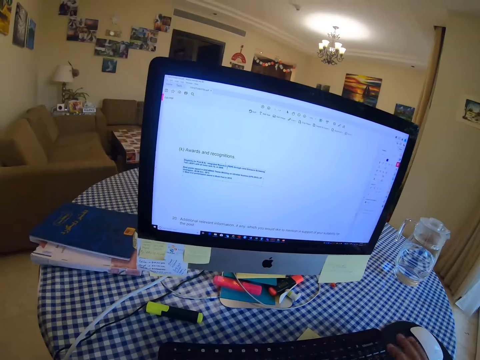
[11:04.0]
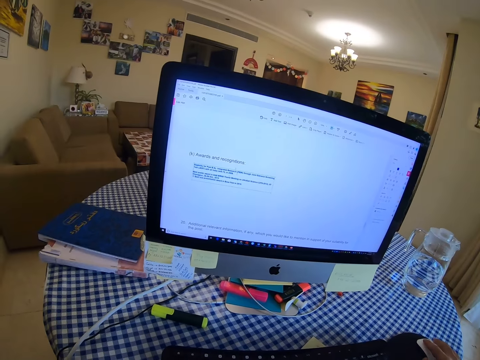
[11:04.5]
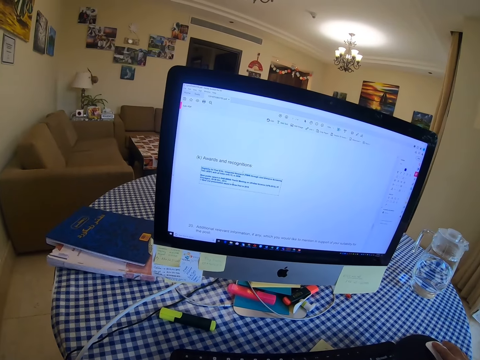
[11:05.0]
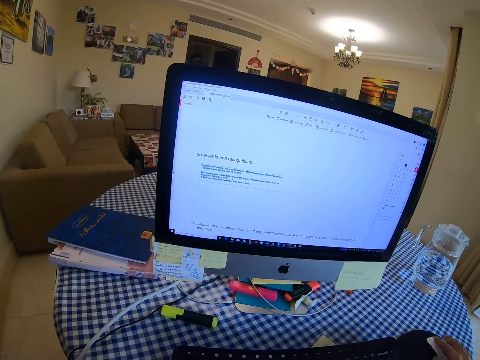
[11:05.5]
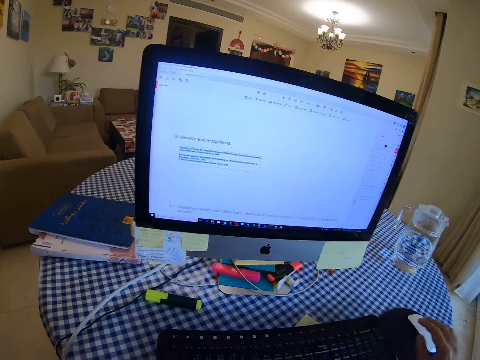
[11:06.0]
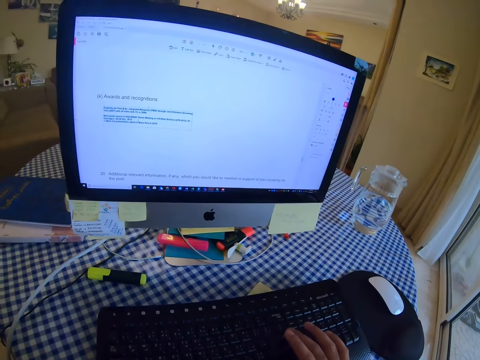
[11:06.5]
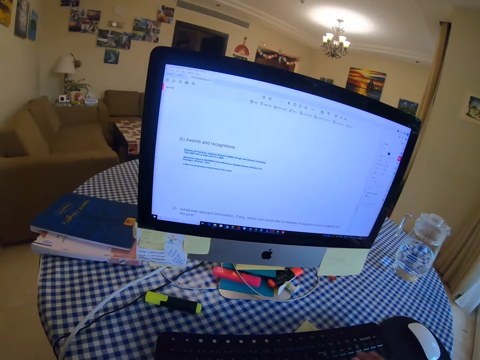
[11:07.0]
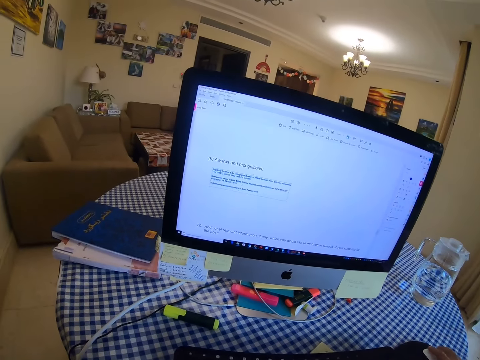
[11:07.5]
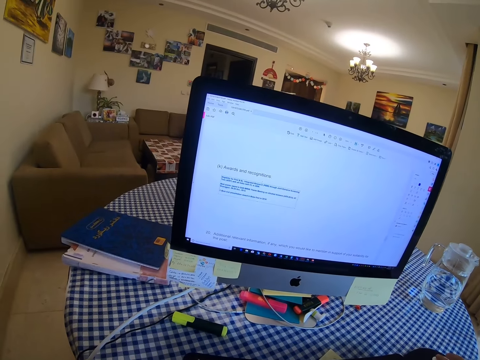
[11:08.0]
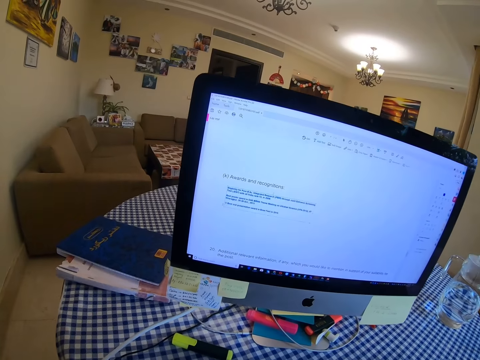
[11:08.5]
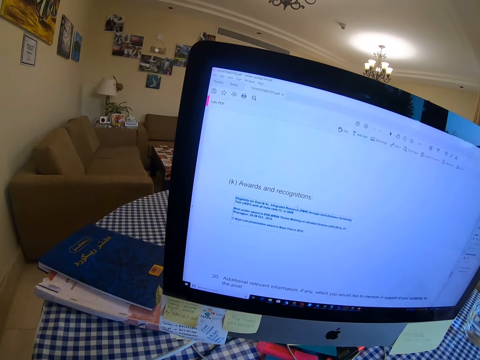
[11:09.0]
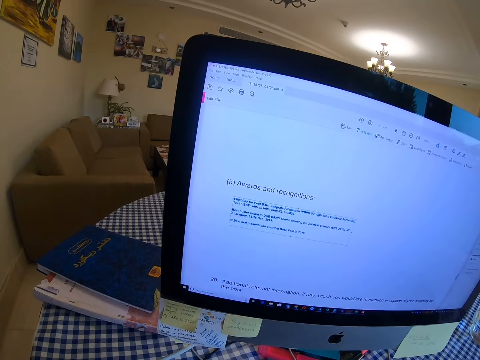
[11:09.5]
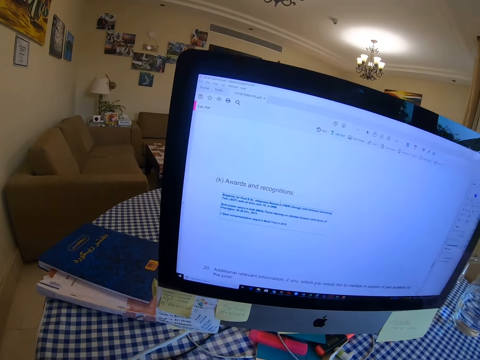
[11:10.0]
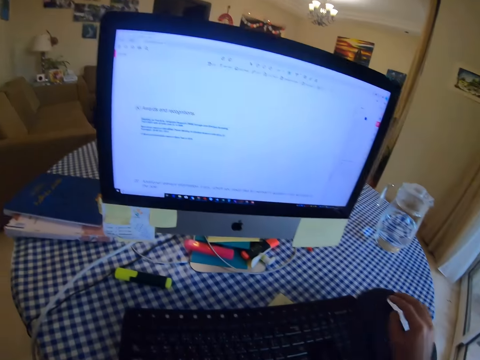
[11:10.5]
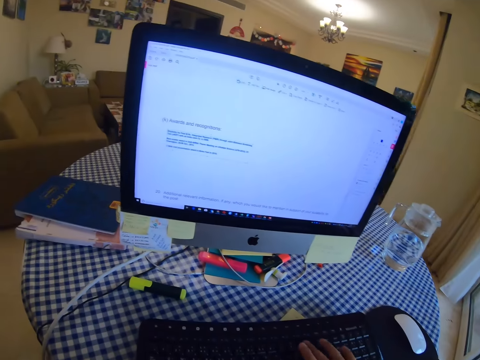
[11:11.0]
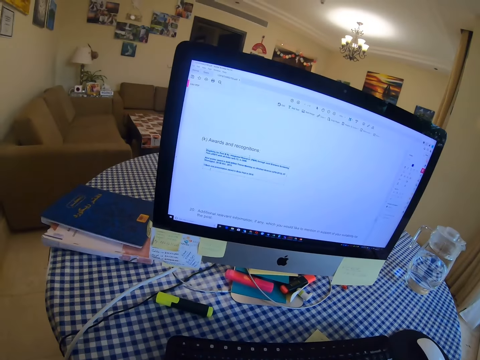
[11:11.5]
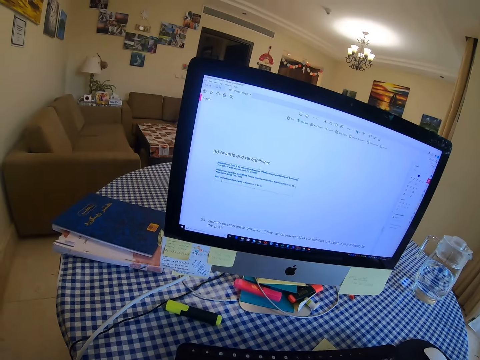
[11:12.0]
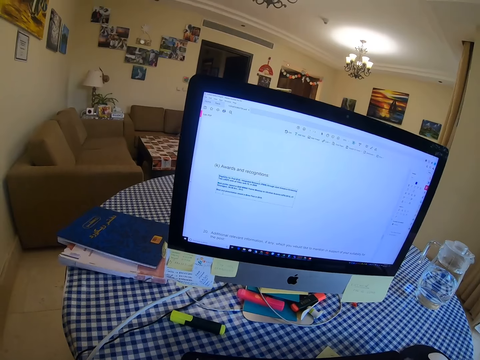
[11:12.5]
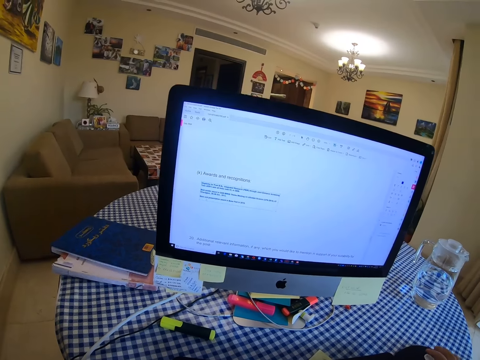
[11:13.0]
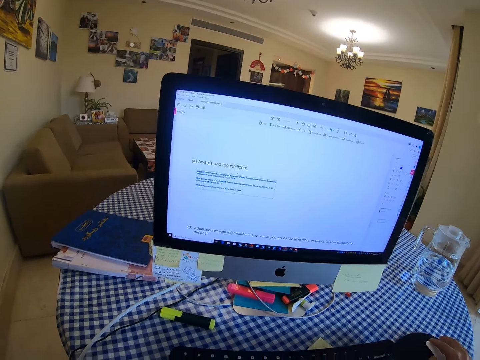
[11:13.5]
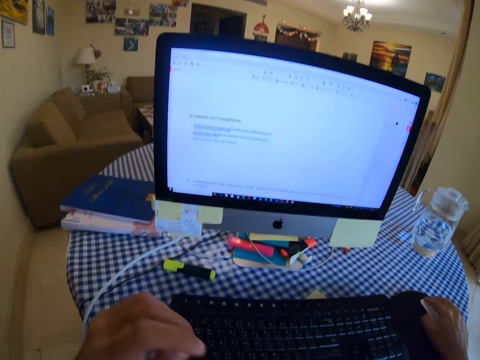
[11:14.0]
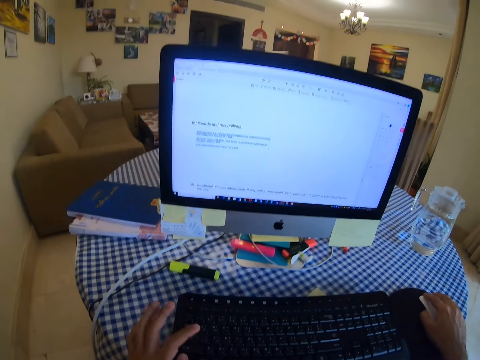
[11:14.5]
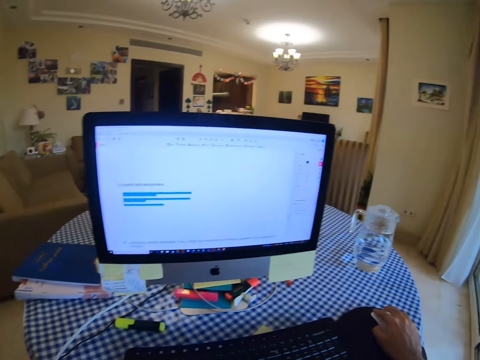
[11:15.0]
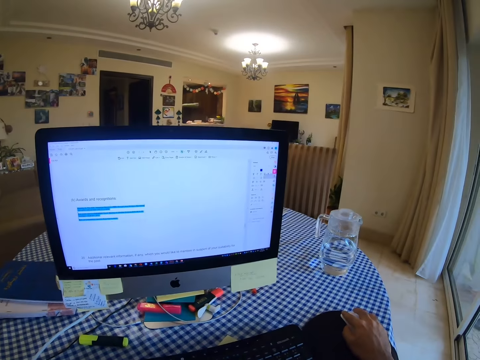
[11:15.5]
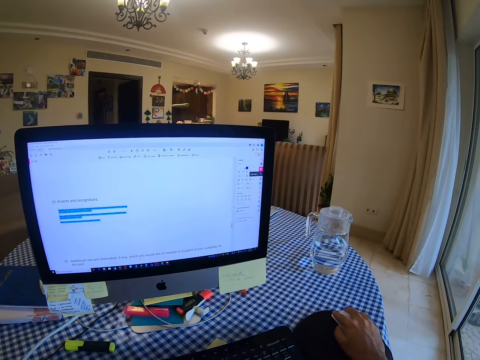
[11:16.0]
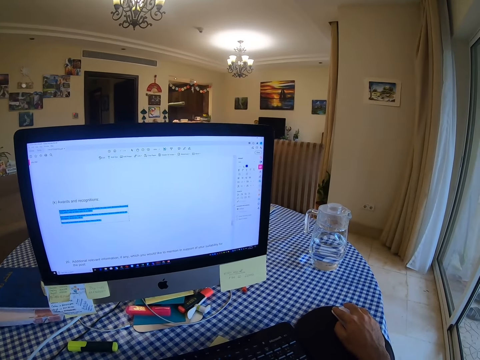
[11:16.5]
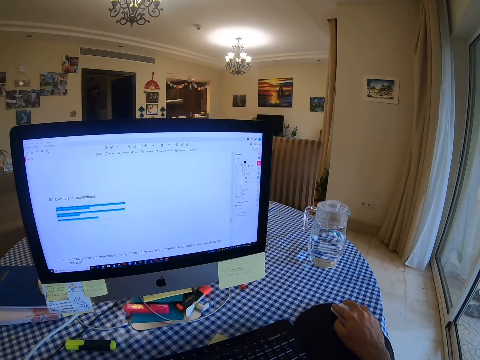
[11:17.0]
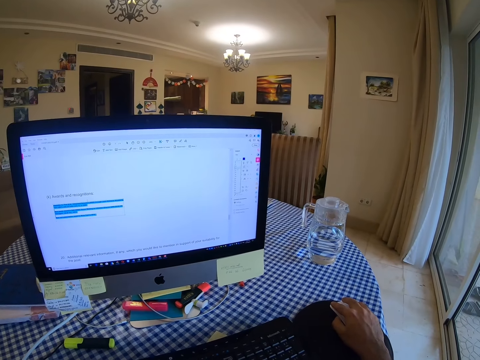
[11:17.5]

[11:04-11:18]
The camera wearer clicks a mouse. They scroll the computer with the mouse. They type on a keyboard. They scroll the computer with the mouse and look at the computer. They press on the keyboard. They look at the computer. They scroll the computer with the mouse, hold the mouse, press on the keyboard and scroll the computer with the mouse.

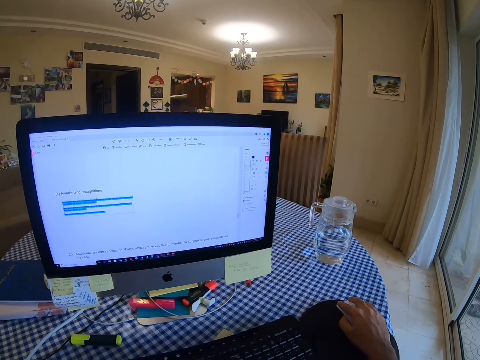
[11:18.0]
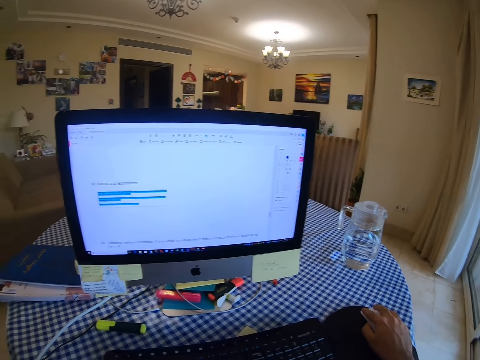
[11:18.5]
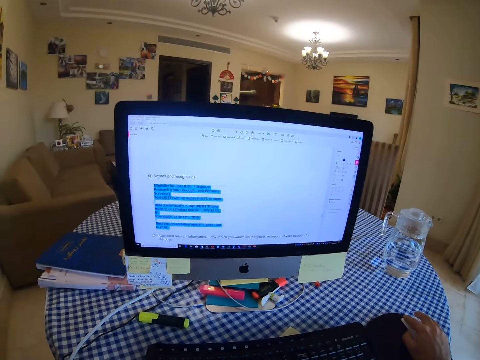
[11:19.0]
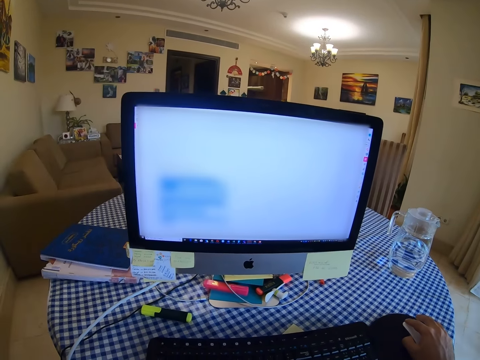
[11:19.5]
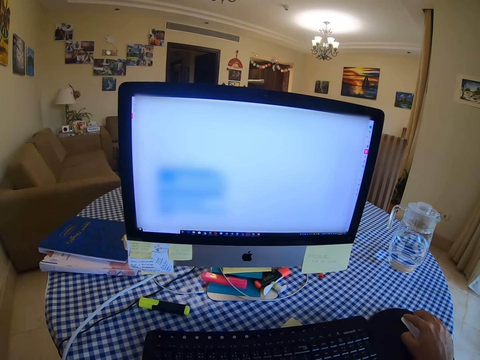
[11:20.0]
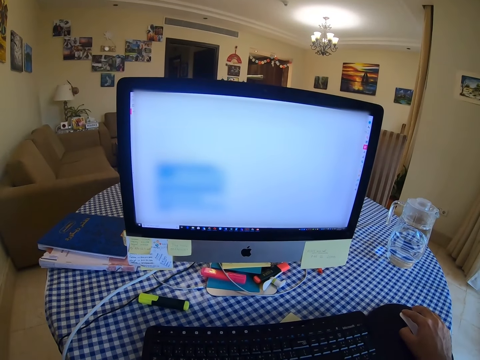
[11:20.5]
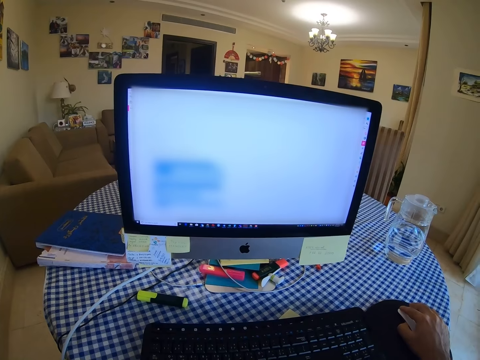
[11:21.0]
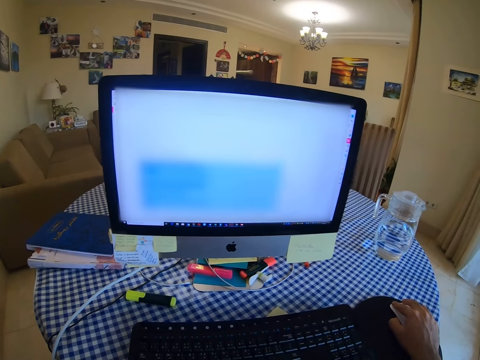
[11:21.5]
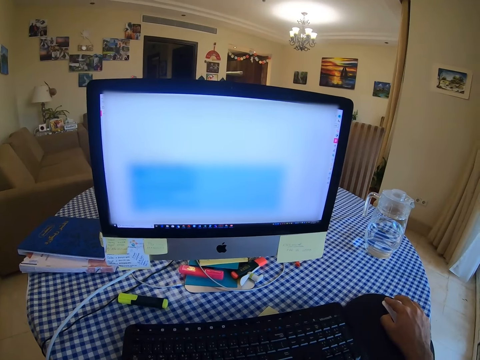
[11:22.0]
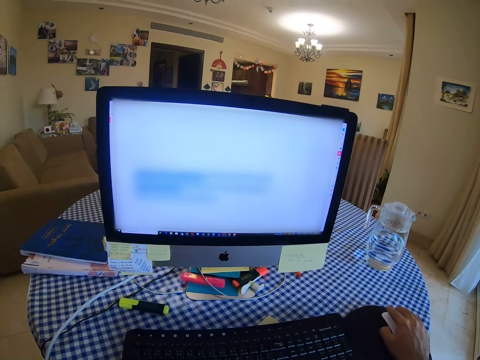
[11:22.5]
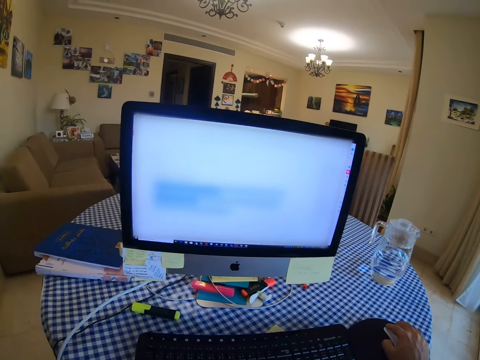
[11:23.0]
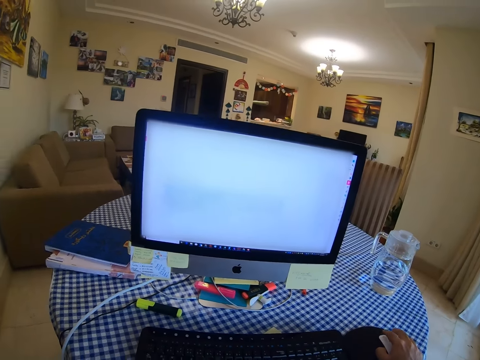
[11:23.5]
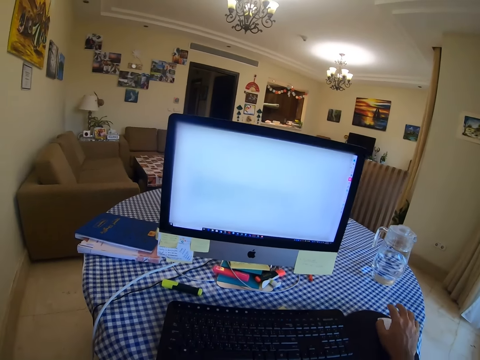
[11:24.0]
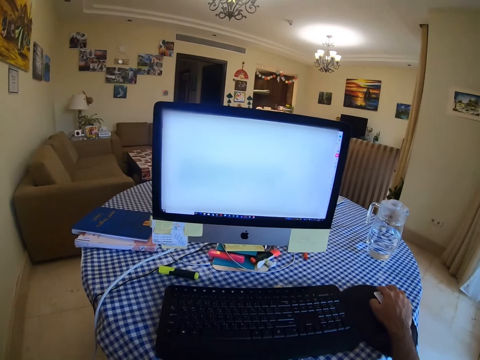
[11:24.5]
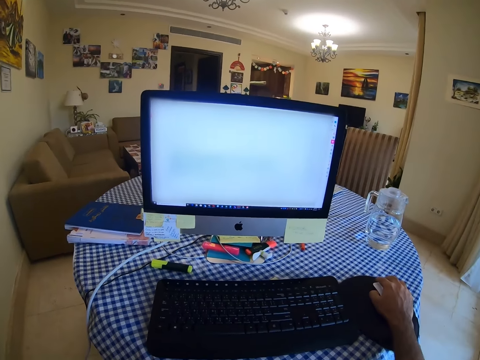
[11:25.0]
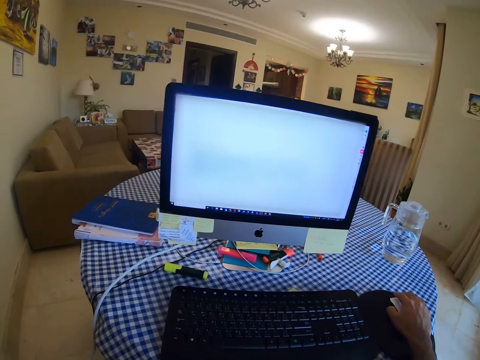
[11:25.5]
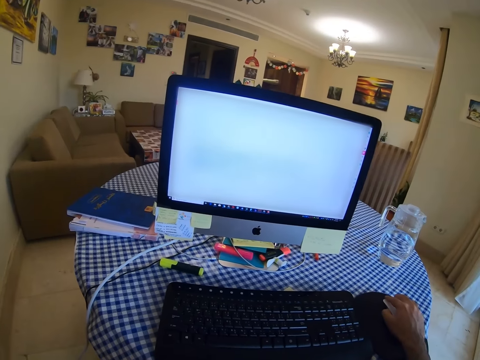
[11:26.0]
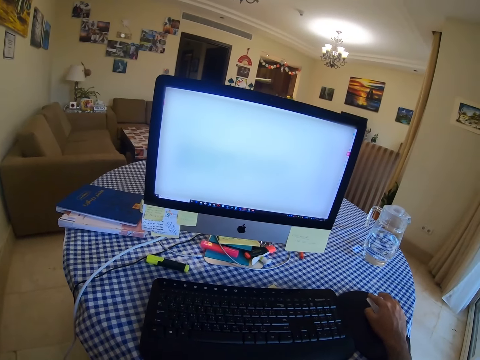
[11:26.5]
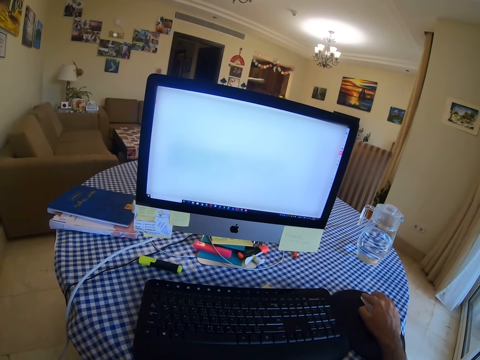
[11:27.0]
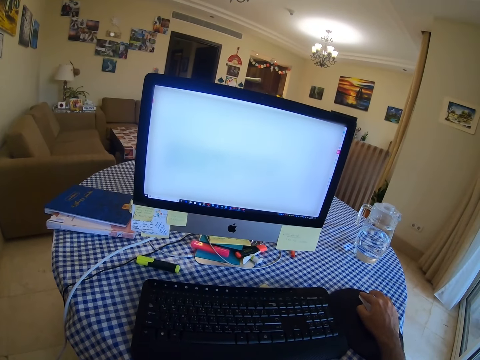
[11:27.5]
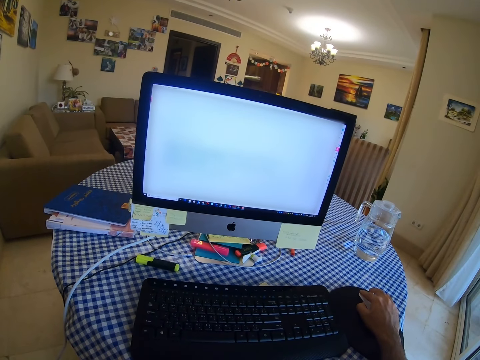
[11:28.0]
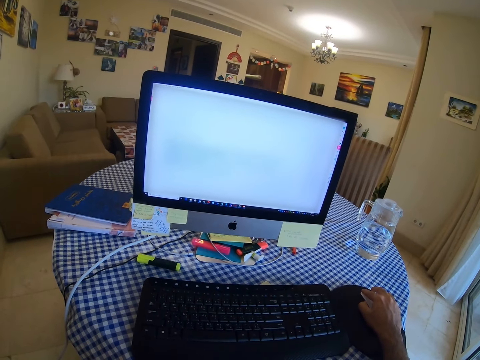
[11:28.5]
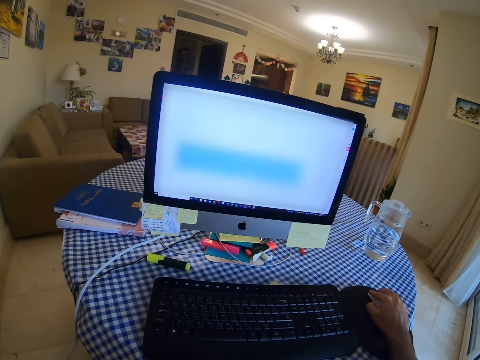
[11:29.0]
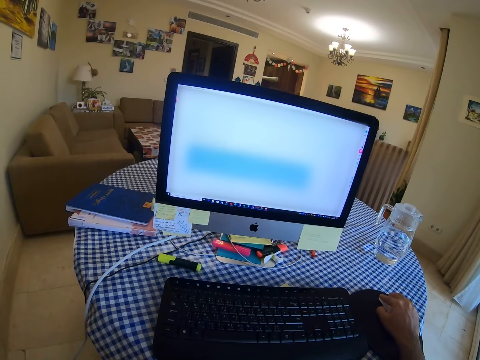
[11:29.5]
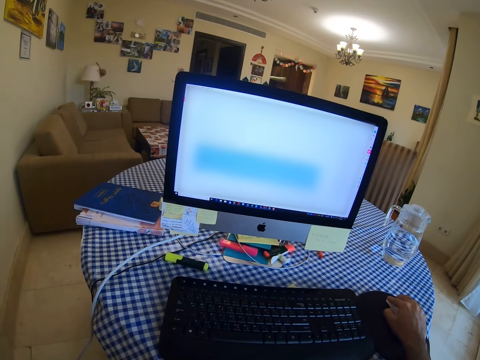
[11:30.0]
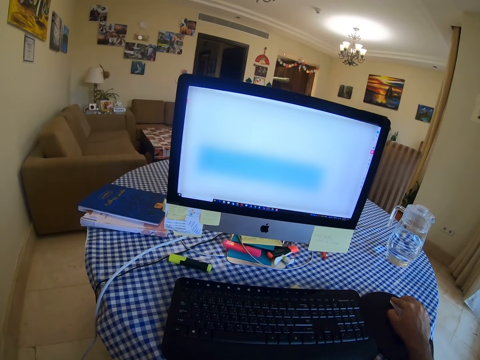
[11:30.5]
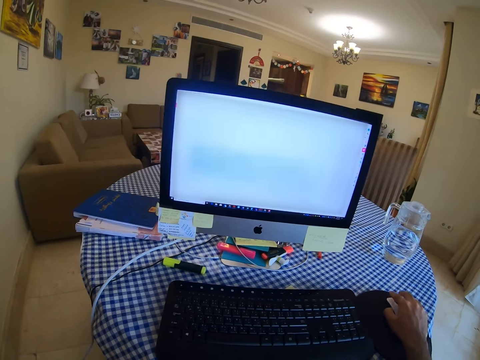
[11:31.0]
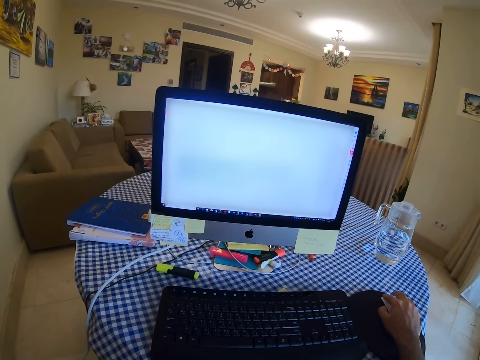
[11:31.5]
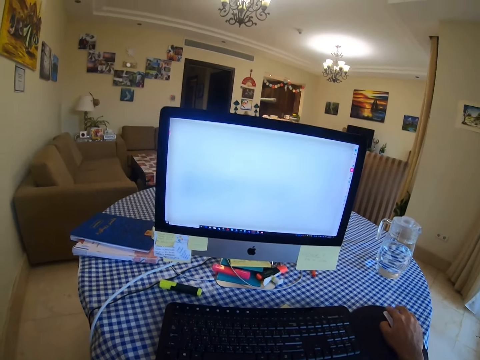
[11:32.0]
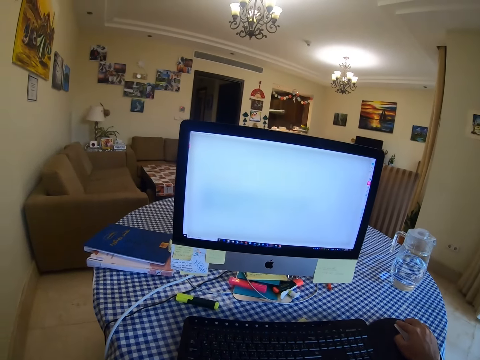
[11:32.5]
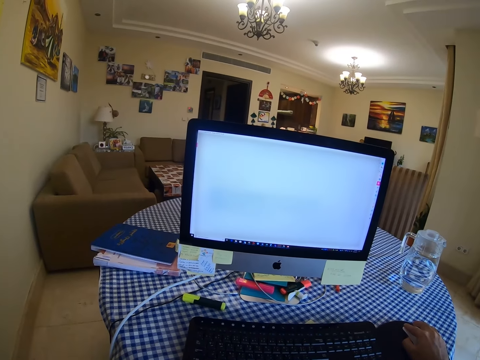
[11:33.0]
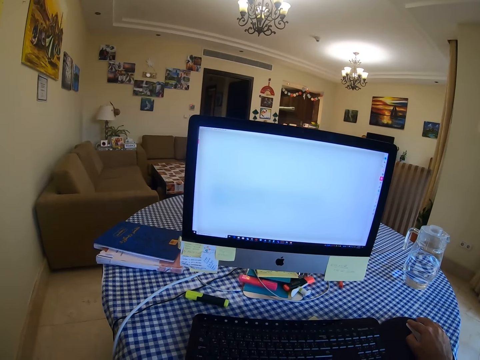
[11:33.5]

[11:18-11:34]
The camera wearer looks at the computer. They highlight words with a mouse. They click the mouse. They click the mouse again.
